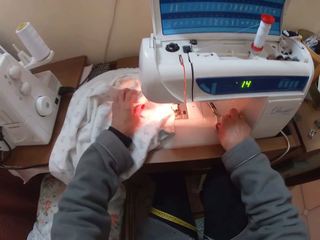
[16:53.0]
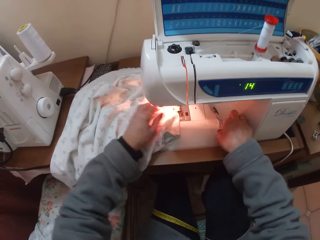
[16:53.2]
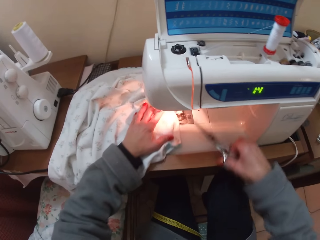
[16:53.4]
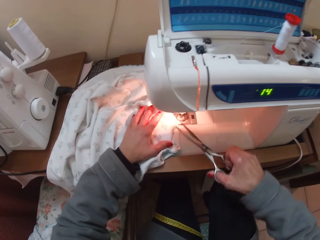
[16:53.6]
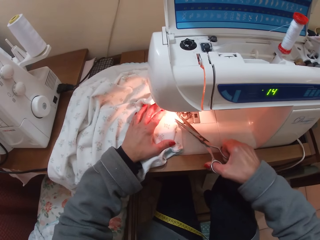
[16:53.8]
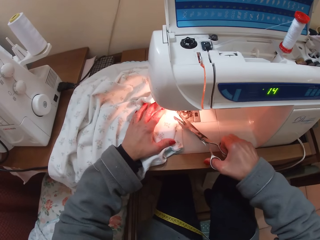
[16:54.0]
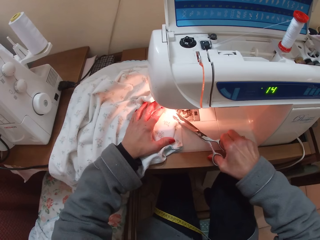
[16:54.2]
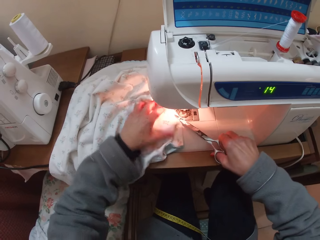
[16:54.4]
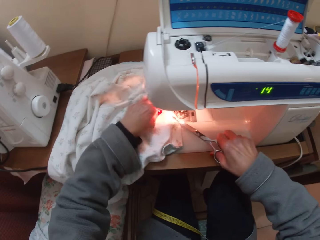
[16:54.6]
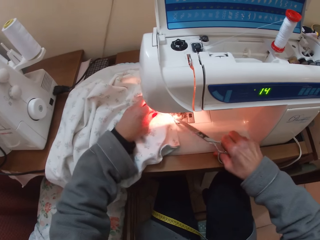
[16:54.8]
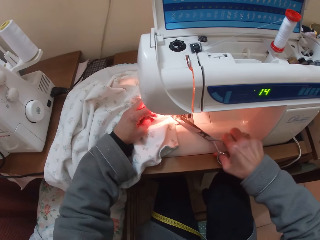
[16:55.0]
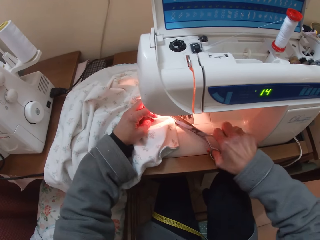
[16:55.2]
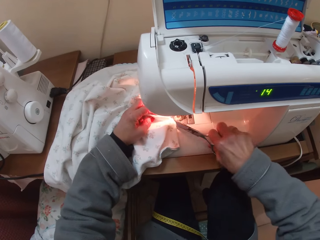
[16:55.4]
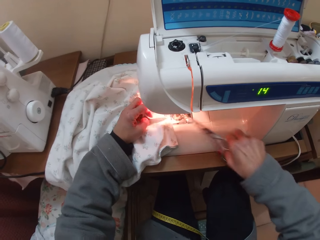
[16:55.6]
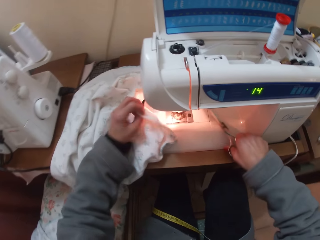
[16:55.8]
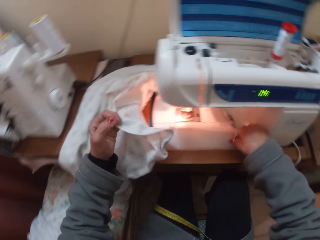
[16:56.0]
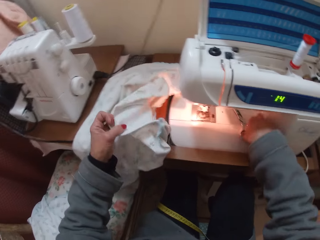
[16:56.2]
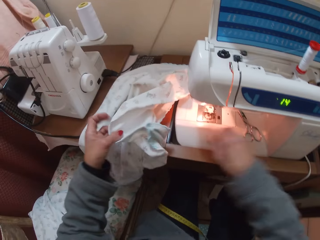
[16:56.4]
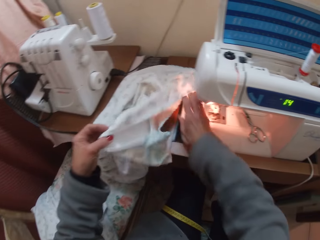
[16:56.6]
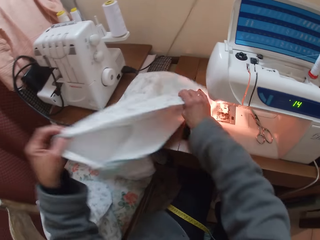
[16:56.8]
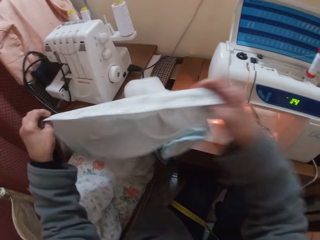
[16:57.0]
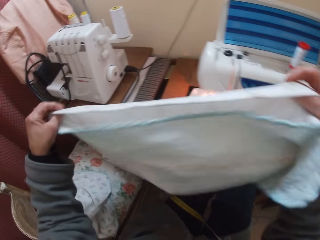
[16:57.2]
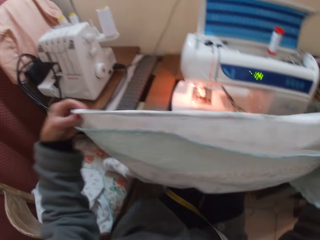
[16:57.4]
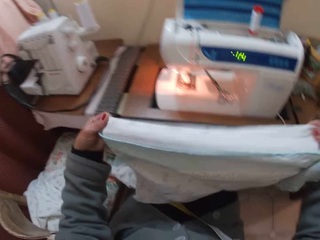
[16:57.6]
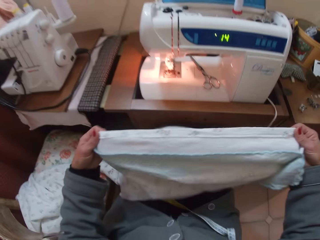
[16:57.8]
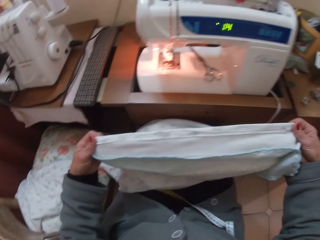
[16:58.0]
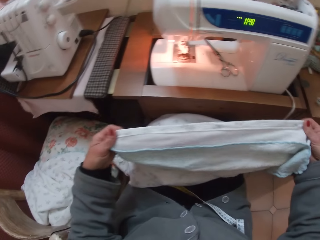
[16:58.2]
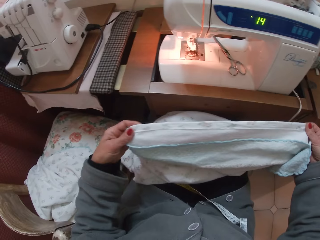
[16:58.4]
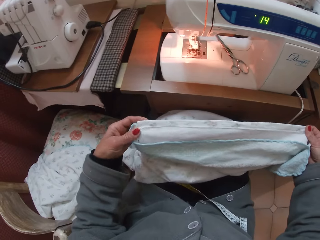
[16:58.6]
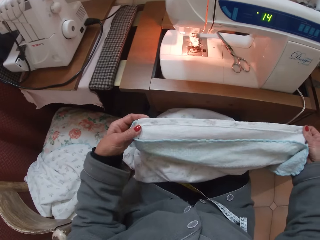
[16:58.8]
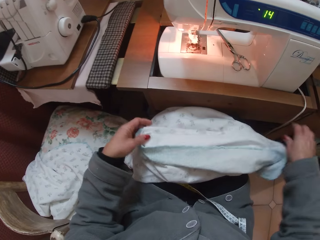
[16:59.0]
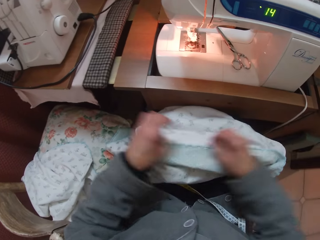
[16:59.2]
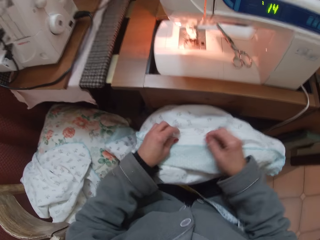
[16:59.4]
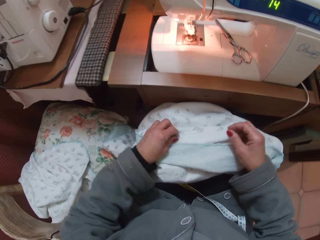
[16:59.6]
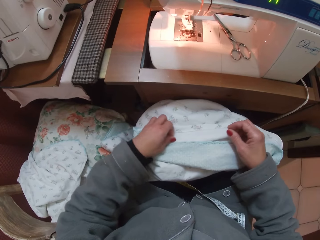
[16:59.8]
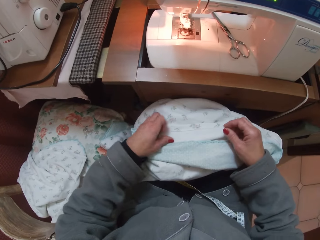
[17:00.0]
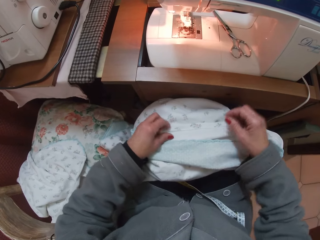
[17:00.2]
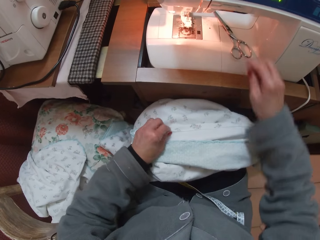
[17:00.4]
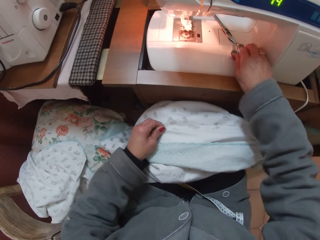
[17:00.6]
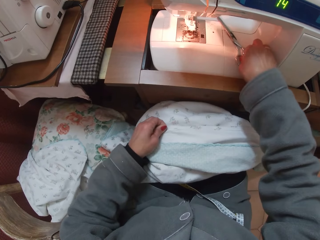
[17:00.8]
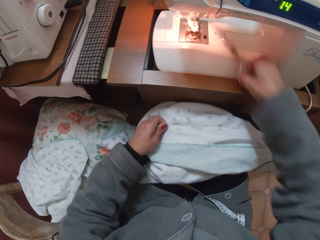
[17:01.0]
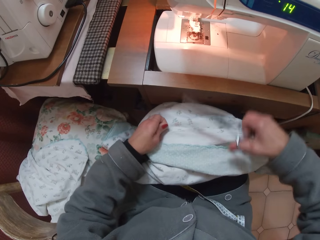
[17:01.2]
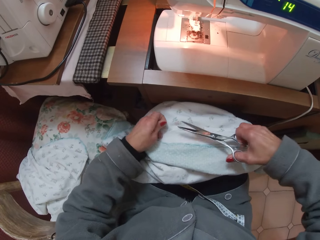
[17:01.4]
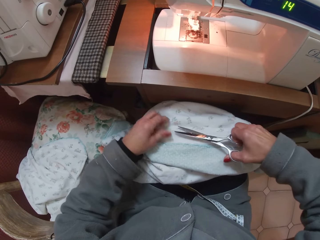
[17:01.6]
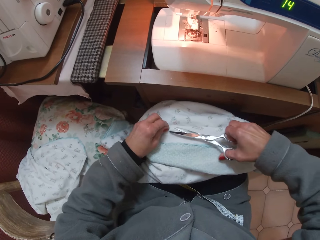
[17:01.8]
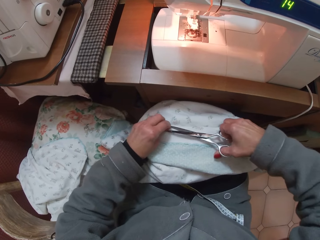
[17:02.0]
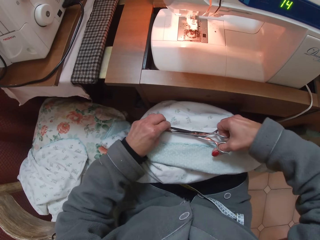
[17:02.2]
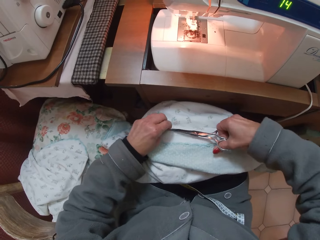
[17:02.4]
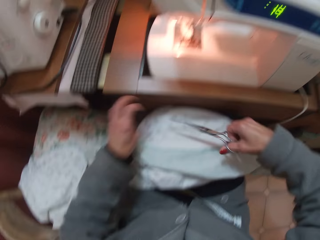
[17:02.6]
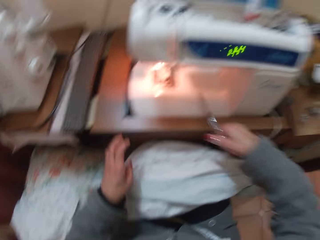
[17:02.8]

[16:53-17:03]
The camera wearer picks the scissors on the sewing machine. They trim off the thread on the cloth. They drop the scissors back on the sewing machine. They turn the cloth. They spread out the cloth. They pick up the scissors on the sewing machine. They trim off the thread on the cloth.

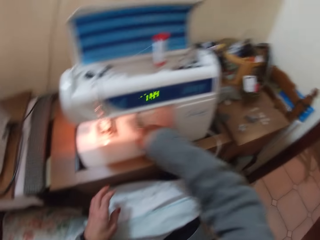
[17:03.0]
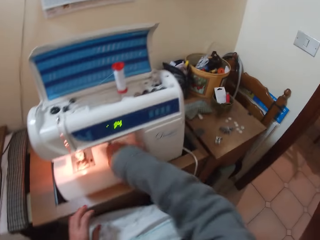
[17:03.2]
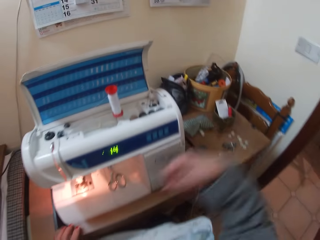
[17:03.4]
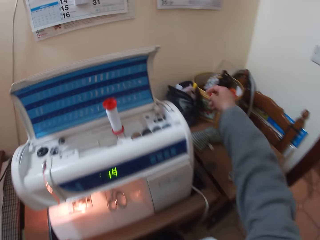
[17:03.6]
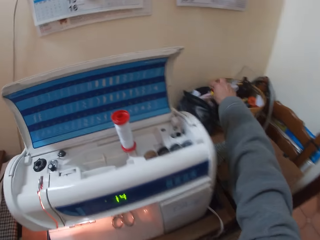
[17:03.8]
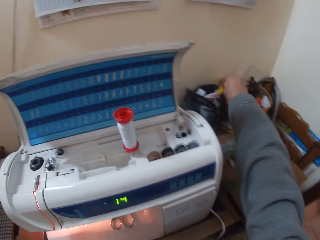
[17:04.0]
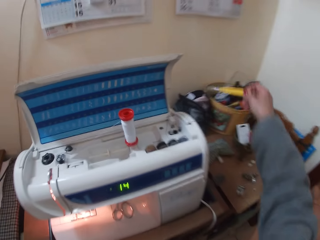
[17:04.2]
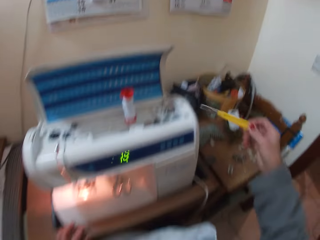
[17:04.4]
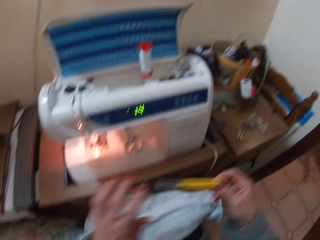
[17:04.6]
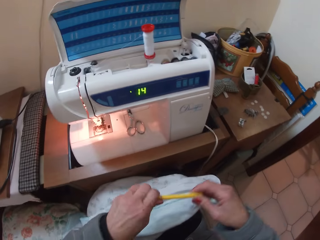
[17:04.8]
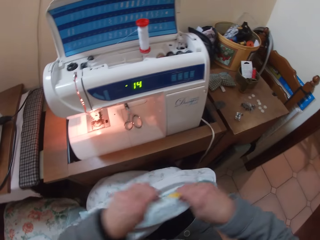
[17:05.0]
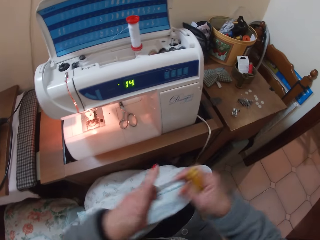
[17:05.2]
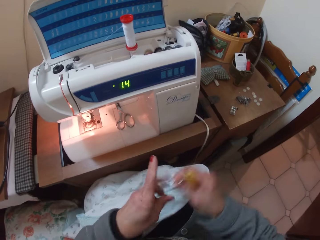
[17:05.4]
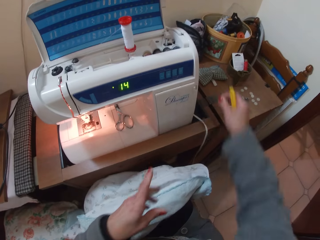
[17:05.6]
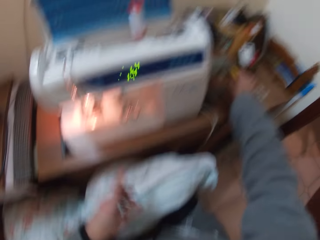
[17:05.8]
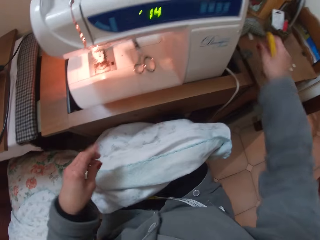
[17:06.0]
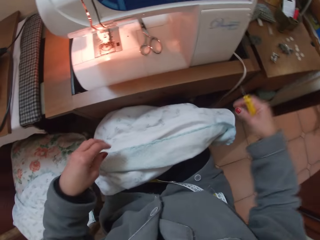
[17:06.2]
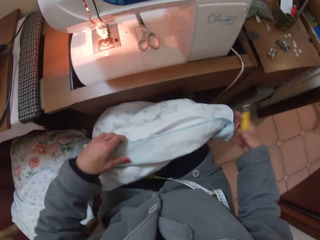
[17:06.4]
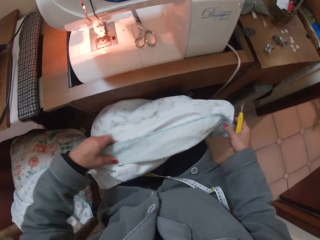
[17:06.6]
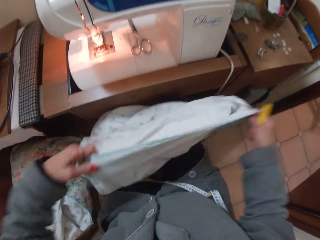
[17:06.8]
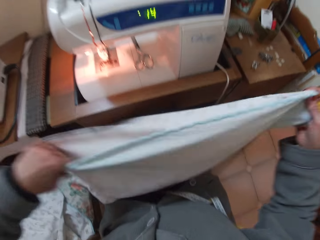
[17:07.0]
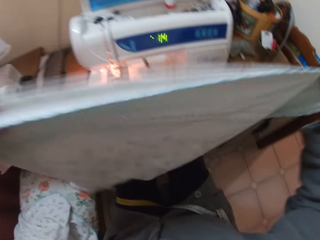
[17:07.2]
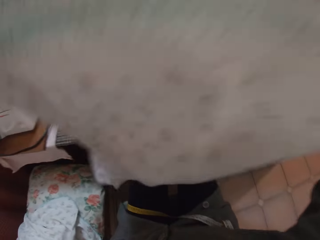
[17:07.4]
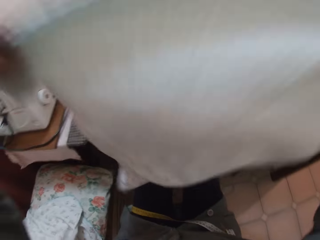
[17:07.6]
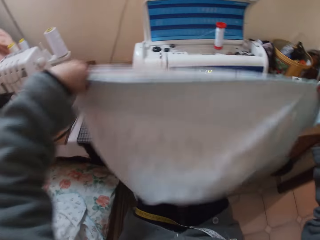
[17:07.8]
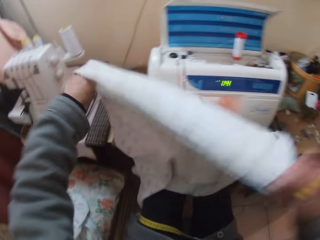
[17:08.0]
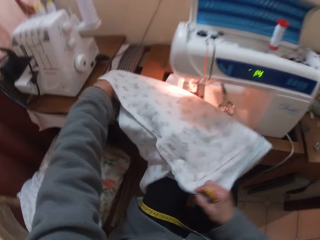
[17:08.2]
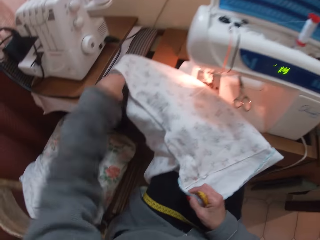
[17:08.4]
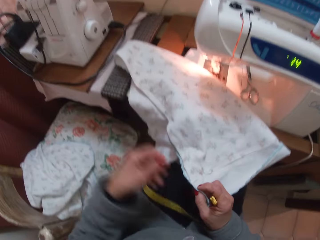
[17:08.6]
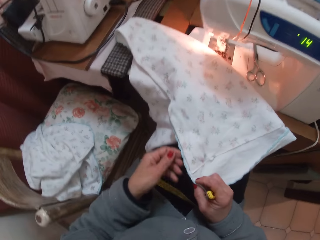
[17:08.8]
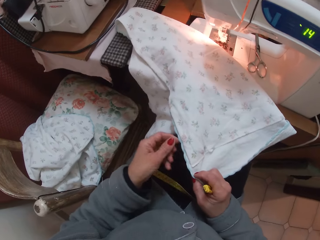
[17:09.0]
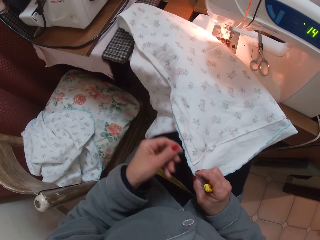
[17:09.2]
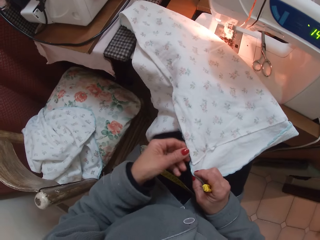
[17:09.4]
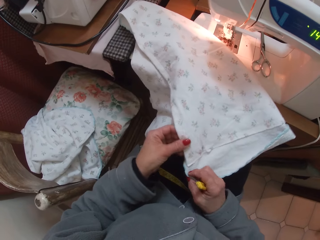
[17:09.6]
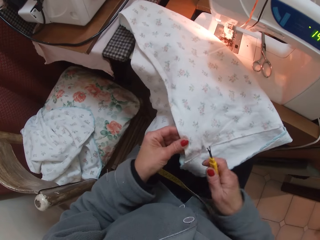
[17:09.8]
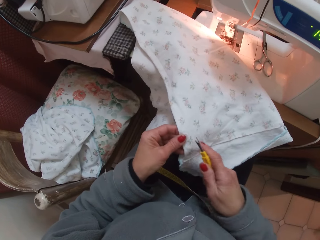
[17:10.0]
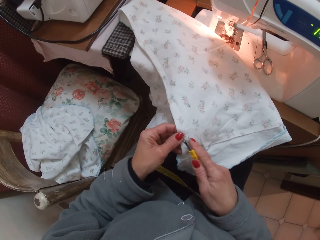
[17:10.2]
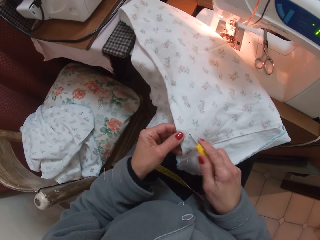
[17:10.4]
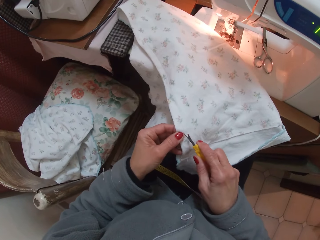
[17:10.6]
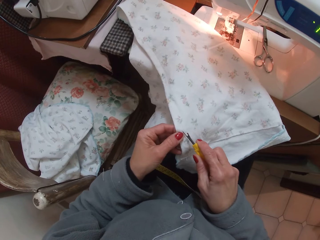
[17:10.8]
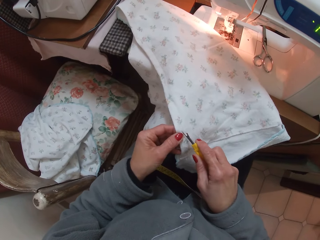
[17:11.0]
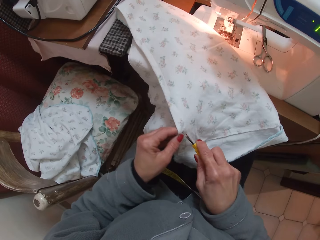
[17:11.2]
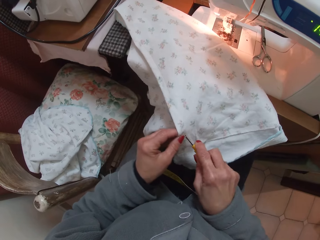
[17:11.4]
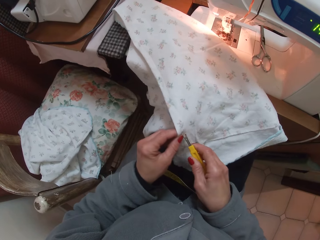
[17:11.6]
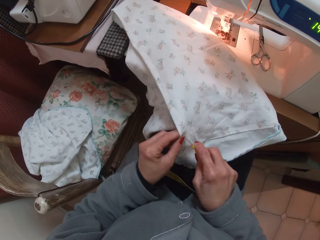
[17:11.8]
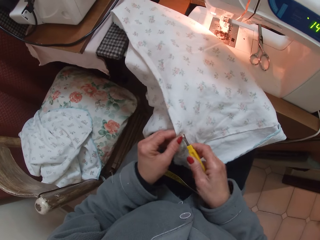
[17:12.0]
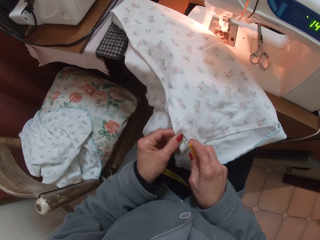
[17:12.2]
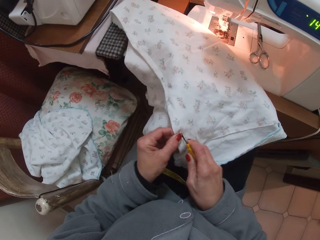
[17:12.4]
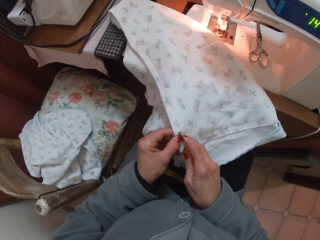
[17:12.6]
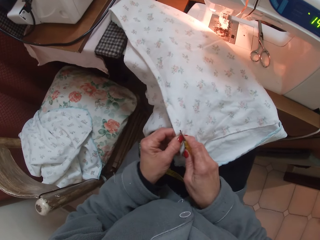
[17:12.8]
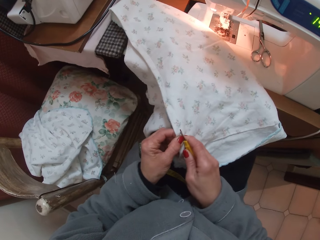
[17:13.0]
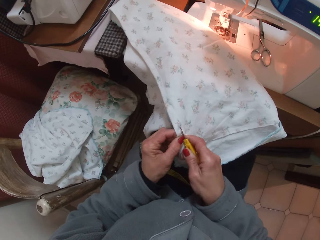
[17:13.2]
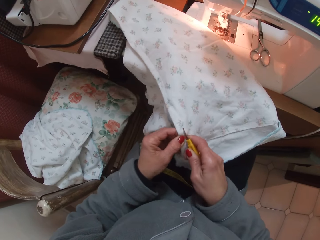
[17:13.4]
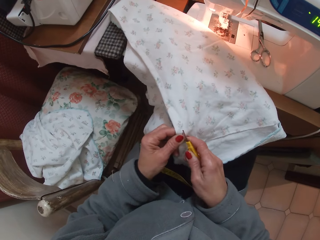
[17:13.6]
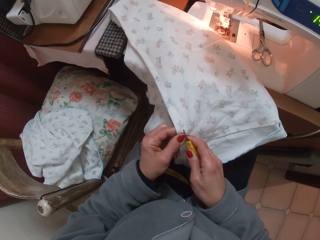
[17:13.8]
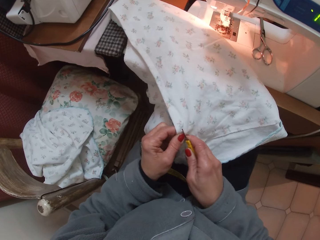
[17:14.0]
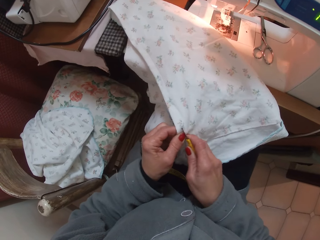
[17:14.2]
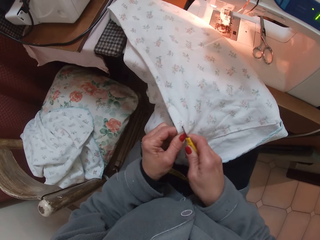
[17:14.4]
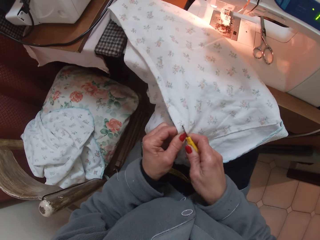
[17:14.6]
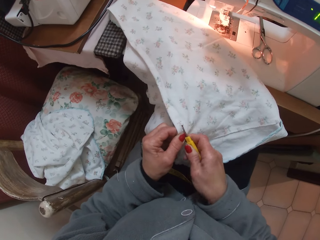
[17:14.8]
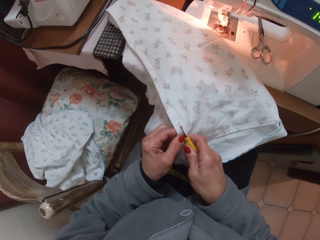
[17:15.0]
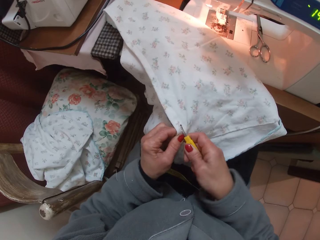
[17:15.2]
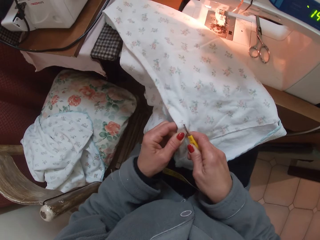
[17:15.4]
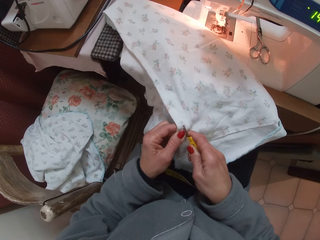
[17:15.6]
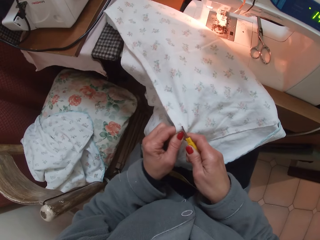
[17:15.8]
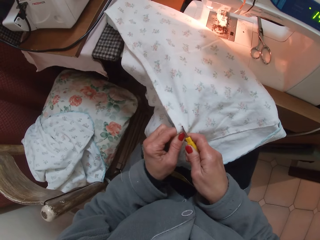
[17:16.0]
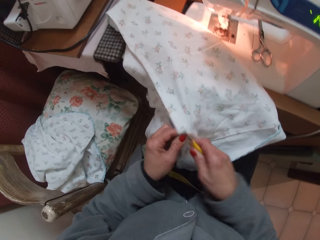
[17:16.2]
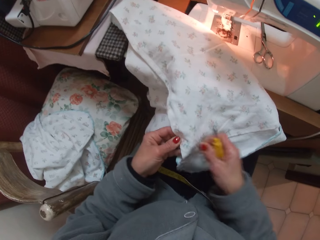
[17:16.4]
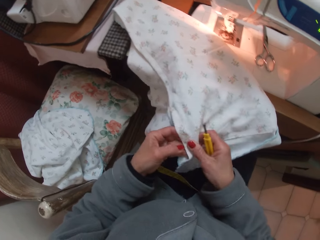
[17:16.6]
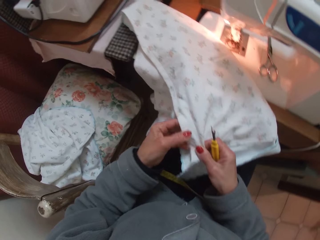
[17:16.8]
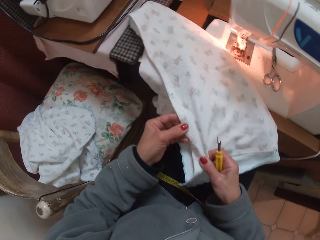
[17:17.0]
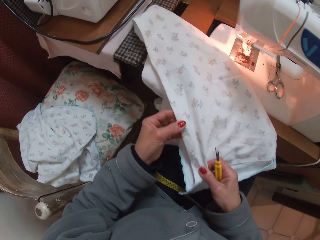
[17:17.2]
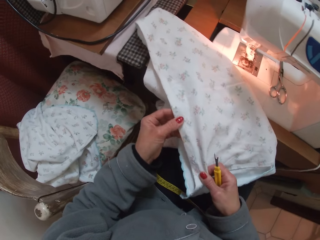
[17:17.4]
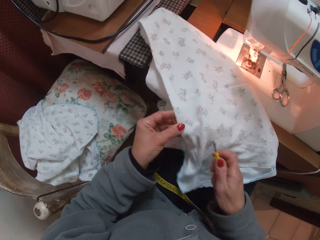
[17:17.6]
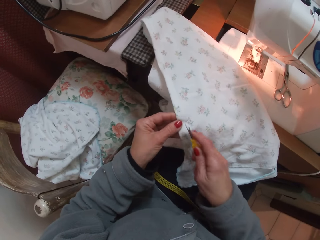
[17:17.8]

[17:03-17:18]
The camera wearer drops the scissors back on the sewing machine. They pick up a seam ripper and open up the seam ripper. They drop the seam ripper's cover. They turn the cloth. They spread out the cloth. They cut the threads. They make a hole on the cloth with the seam ripper.
